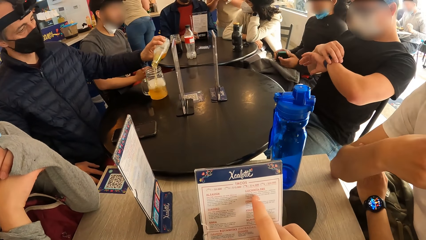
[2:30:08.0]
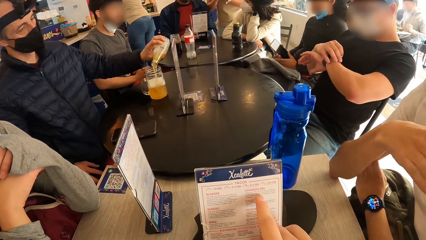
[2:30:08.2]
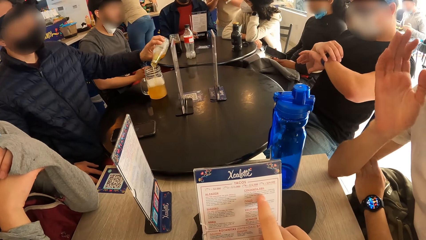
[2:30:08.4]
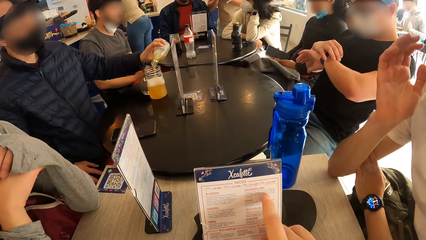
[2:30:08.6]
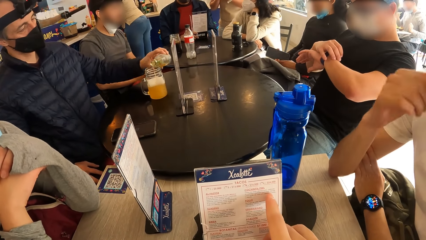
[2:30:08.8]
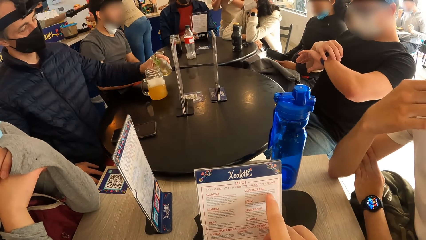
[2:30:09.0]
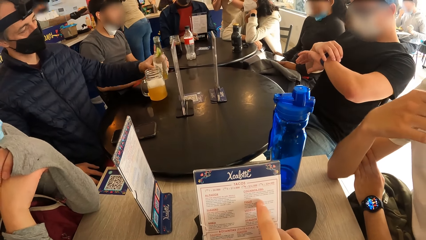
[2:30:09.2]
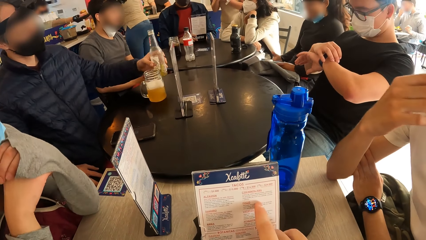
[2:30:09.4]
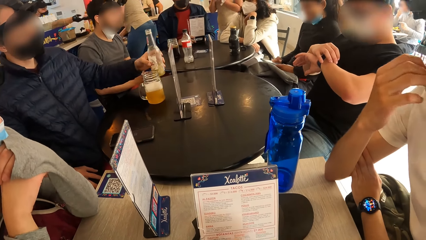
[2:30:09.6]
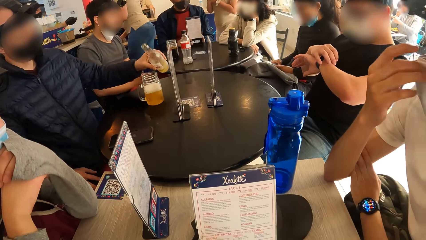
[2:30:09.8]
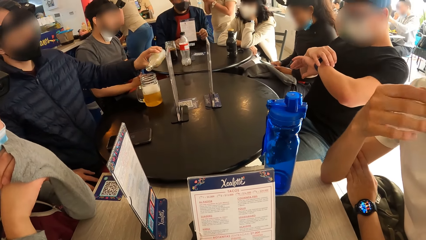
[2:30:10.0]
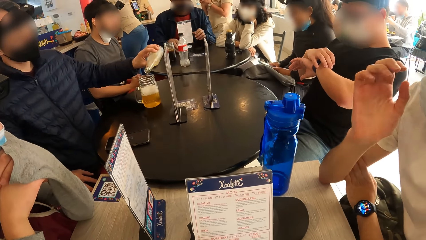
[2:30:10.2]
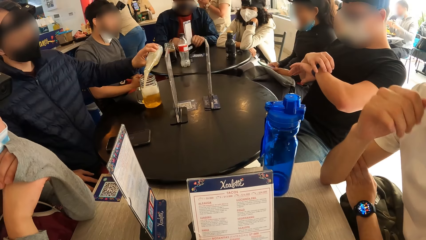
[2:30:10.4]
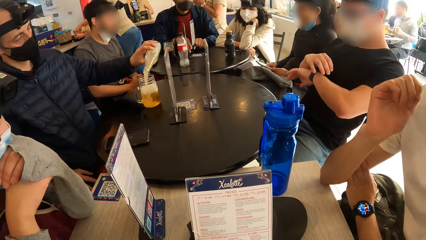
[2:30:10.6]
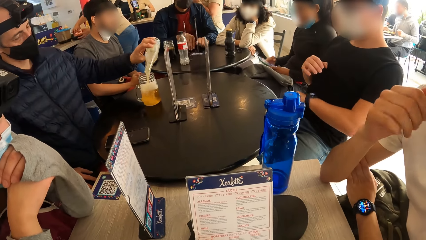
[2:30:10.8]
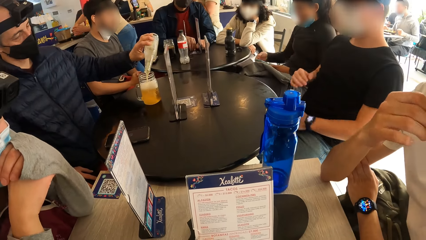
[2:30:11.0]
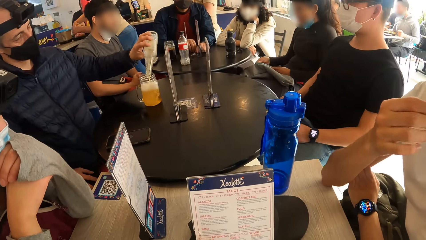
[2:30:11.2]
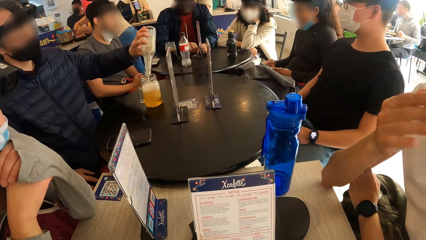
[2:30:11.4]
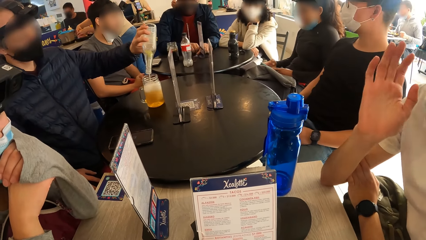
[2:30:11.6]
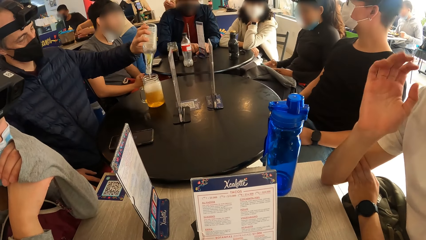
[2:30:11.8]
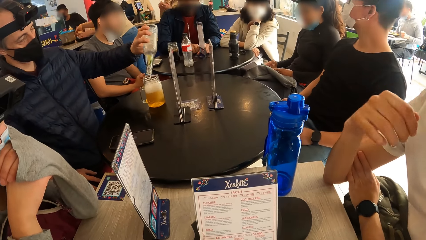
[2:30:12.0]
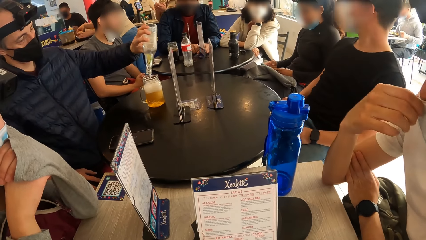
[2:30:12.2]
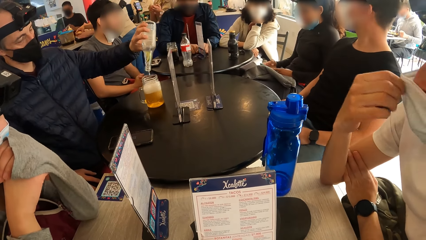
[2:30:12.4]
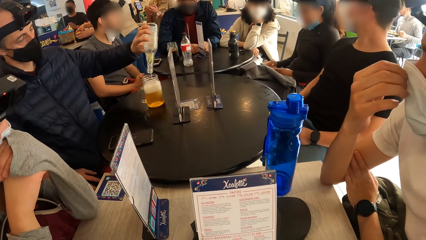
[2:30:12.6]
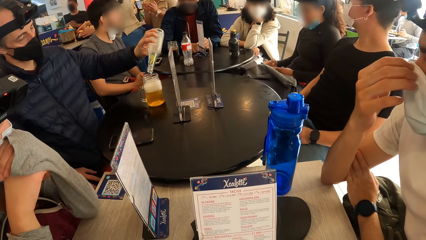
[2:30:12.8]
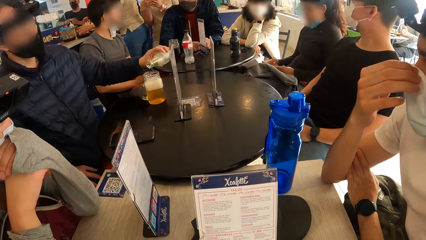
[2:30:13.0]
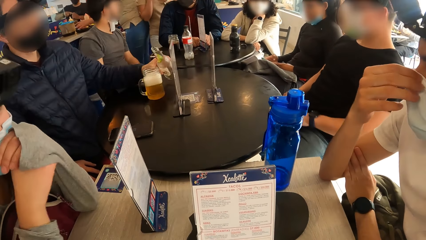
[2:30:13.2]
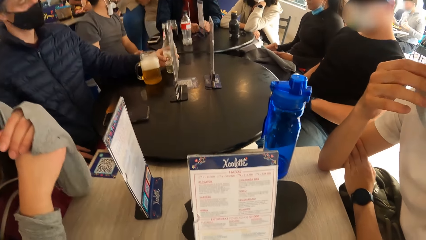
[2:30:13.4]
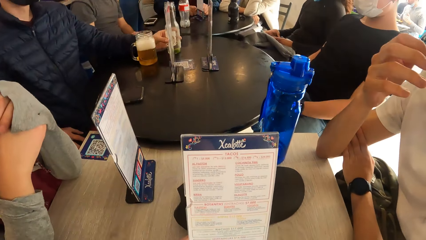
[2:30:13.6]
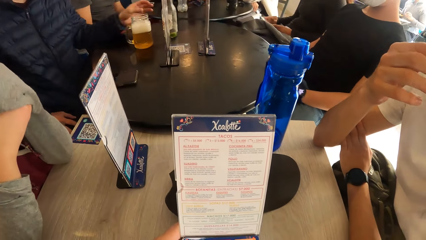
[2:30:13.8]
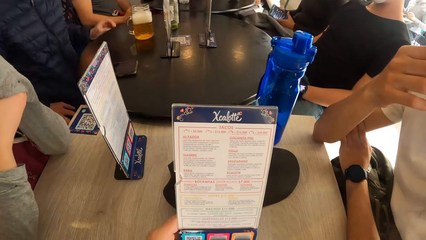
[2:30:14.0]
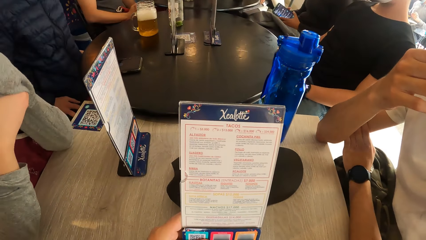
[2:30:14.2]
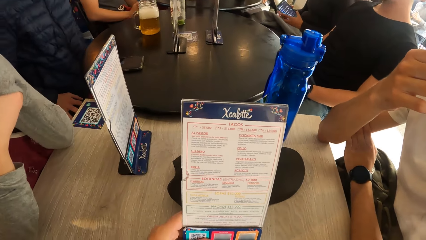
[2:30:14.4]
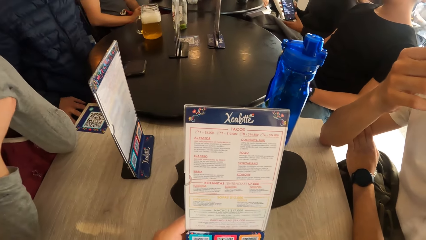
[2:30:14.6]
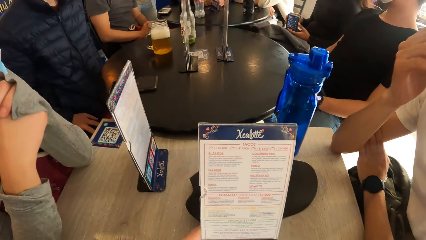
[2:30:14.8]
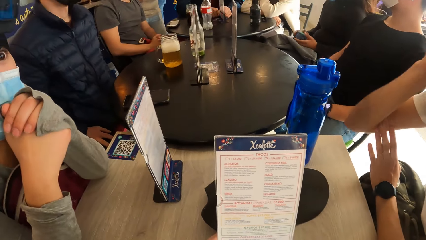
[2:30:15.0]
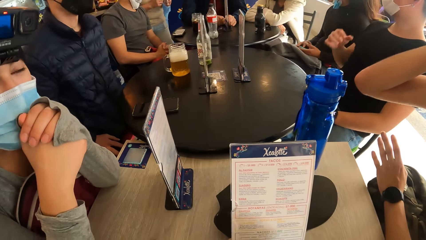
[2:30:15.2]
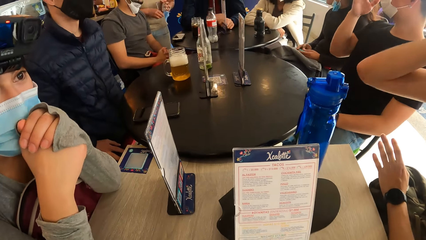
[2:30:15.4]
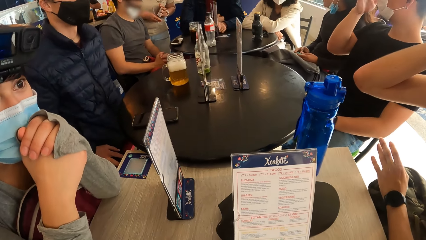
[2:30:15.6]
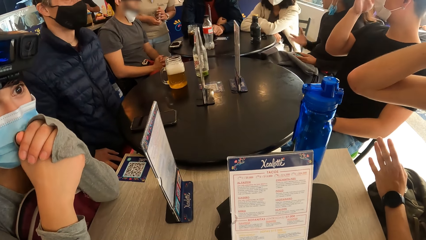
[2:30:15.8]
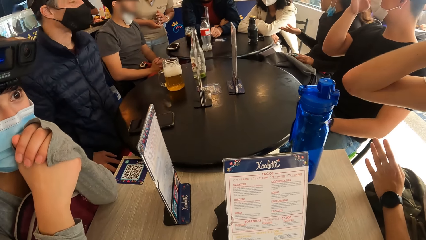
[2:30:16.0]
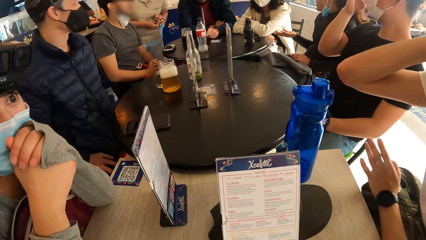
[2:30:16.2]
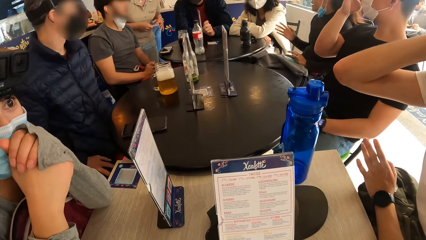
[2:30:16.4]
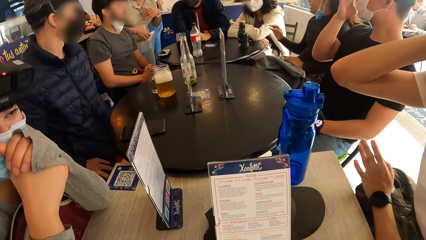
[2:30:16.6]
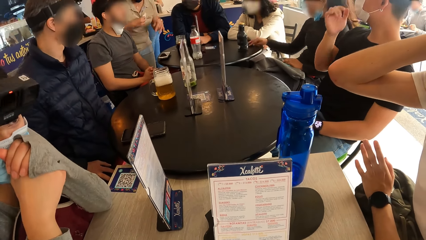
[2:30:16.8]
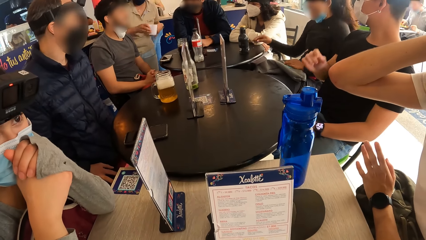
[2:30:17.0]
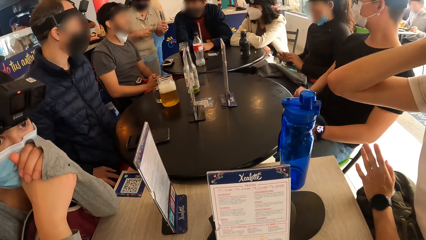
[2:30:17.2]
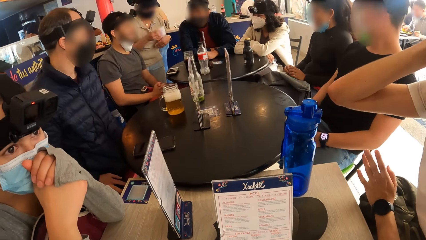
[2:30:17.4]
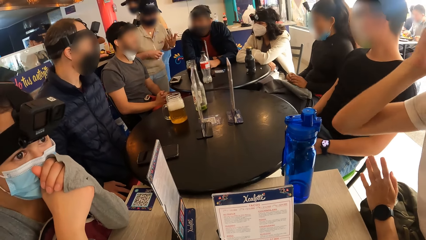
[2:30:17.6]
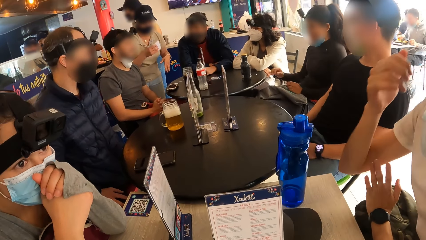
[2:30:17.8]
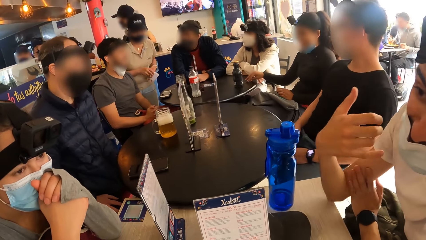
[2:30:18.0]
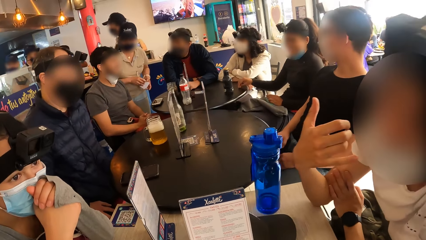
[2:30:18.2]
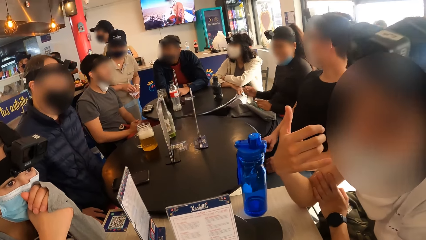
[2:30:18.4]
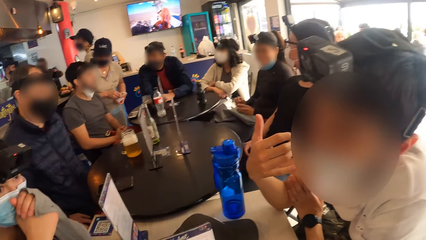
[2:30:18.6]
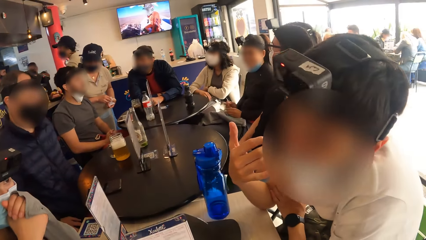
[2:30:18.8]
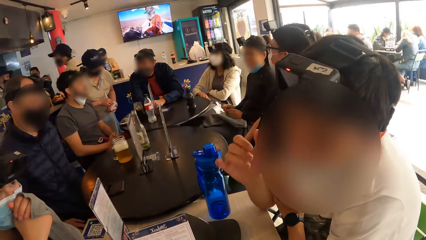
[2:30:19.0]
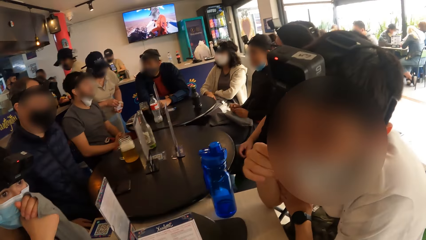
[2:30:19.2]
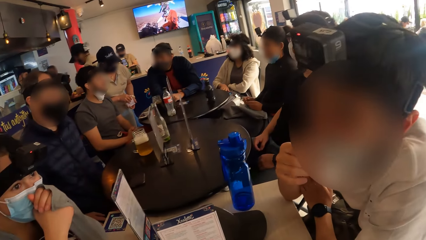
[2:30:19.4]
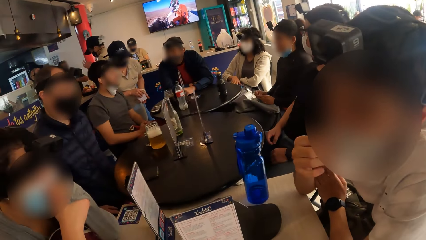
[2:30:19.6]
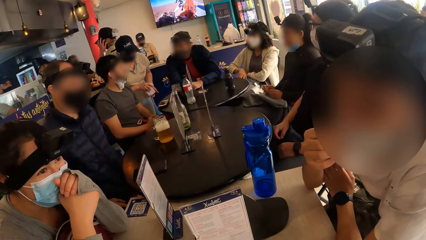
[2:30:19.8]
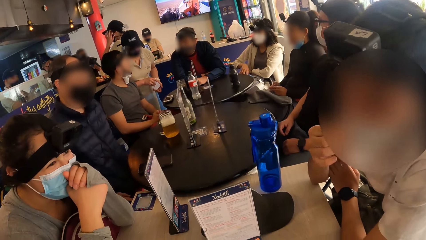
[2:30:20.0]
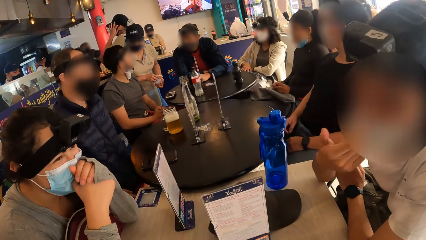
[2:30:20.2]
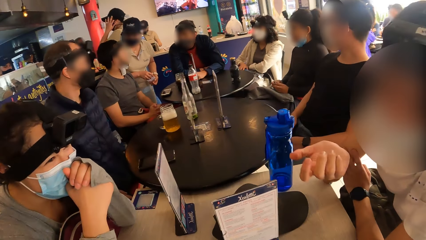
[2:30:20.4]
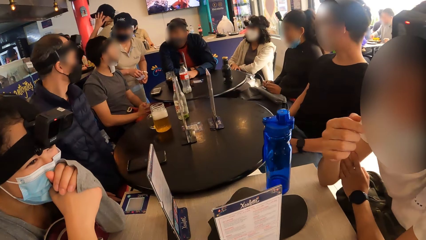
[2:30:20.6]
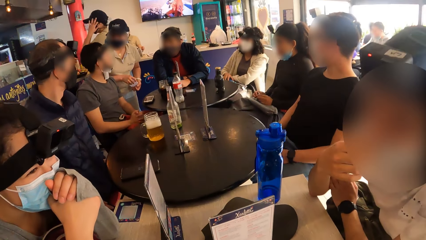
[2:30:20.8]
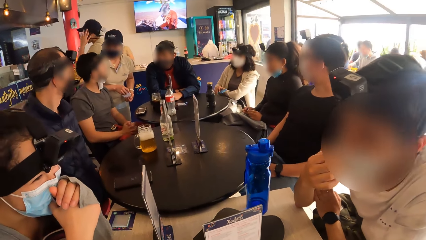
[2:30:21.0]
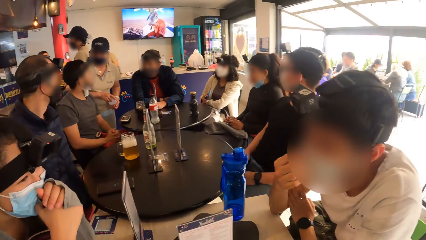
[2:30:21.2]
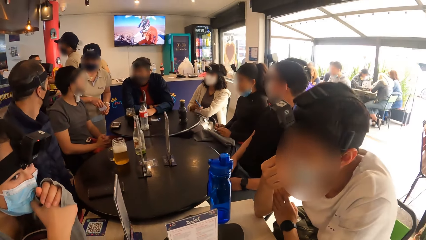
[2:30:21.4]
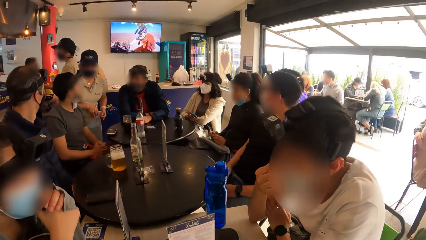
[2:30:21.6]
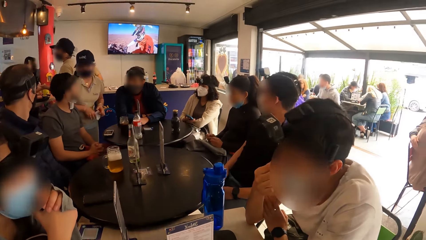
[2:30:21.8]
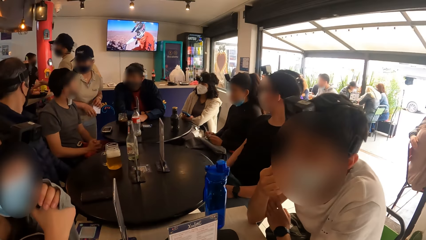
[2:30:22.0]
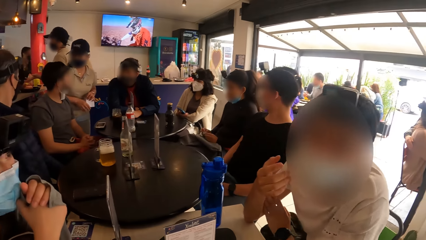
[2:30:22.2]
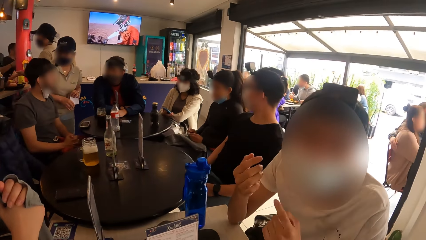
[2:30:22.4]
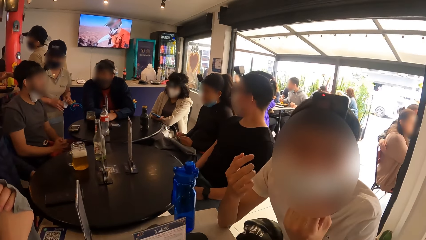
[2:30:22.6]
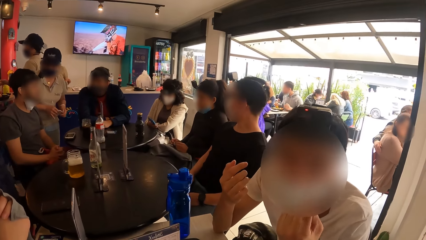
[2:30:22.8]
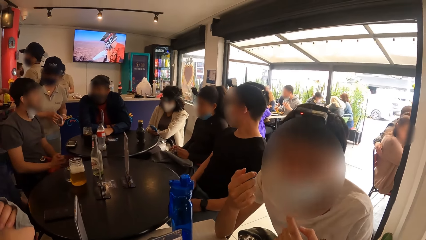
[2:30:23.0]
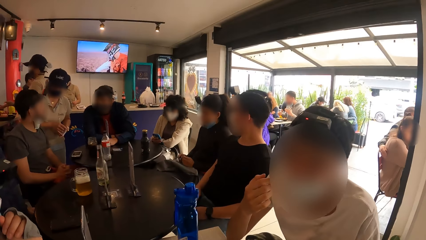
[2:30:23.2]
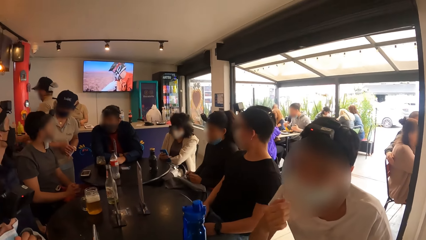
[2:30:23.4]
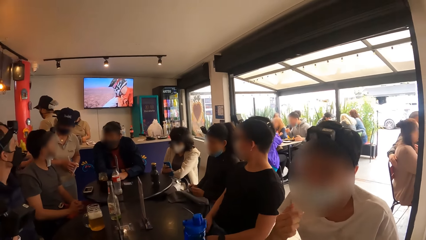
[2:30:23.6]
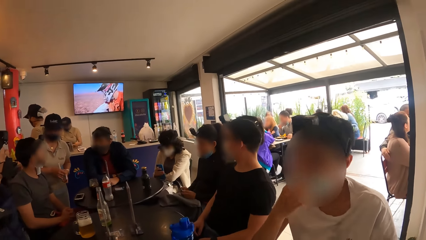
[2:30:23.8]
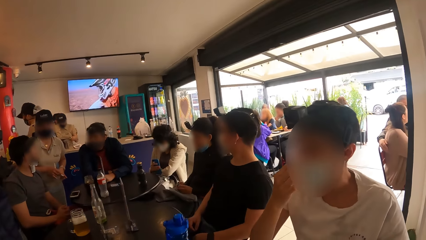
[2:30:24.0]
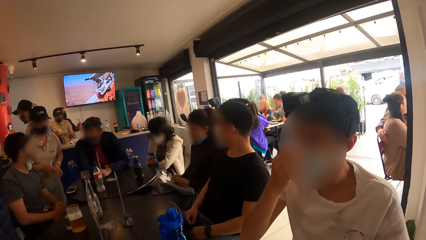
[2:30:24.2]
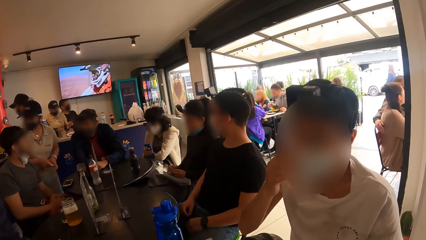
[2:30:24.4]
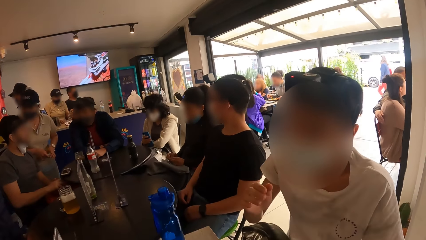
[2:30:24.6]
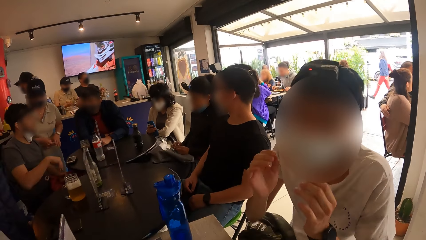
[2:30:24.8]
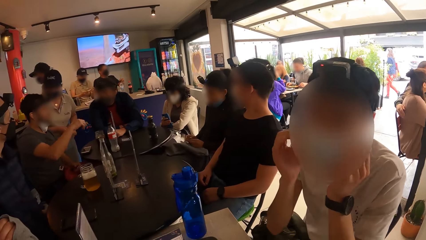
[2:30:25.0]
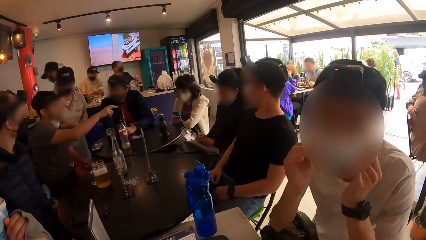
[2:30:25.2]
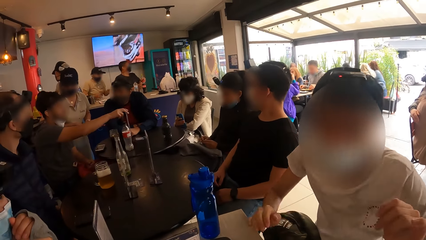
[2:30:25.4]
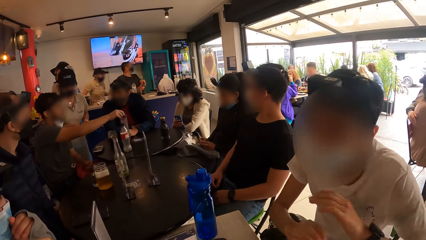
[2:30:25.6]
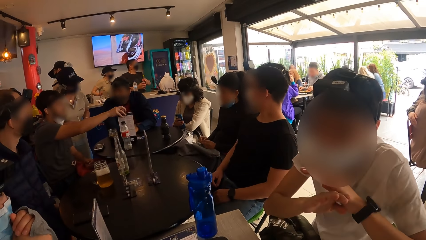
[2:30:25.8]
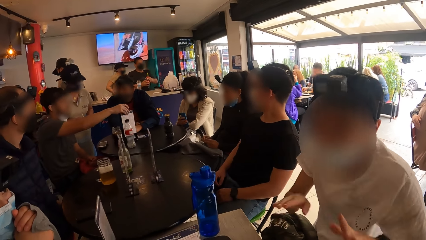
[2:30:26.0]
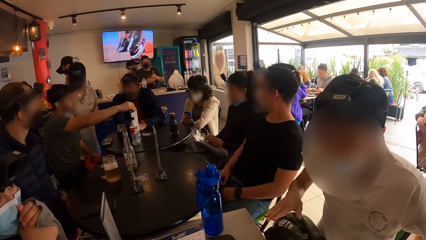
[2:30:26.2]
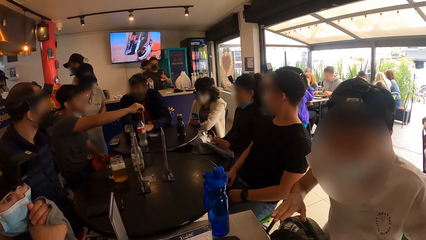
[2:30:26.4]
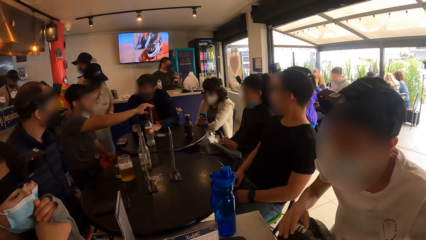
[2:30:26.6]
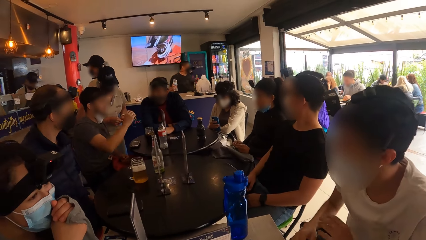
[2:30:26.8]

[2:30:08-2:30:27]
A man moves his hand and adjusts the mask. The camera wearer looks at the menu card. The man moves his hand. The camera wearer looks at the menu card. They look around the restaurant.
